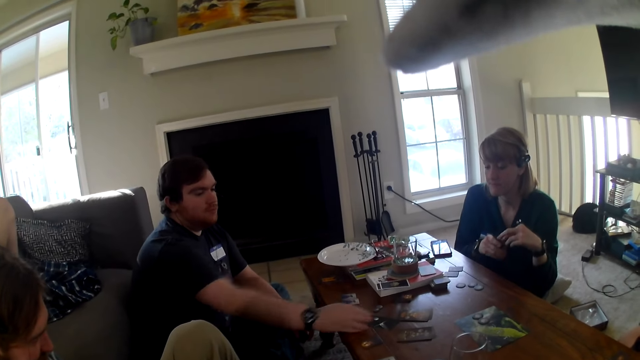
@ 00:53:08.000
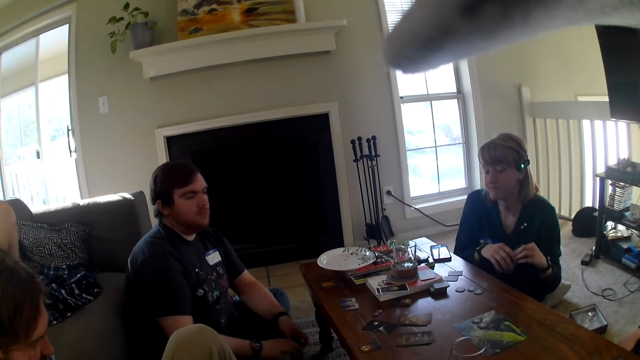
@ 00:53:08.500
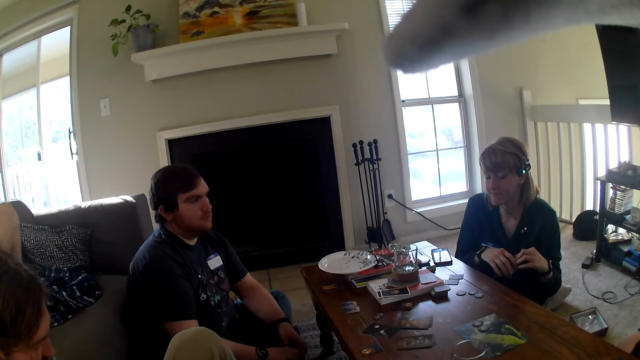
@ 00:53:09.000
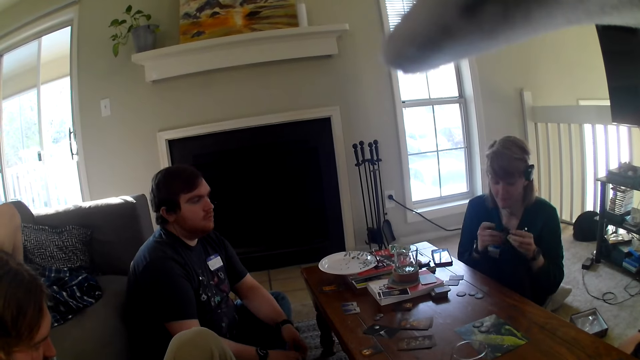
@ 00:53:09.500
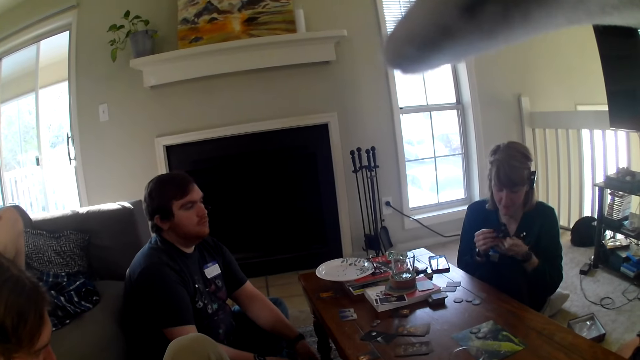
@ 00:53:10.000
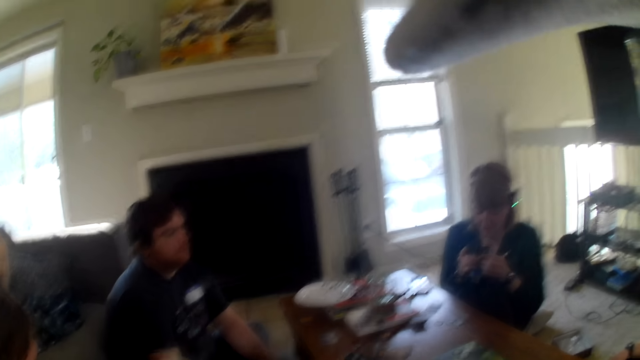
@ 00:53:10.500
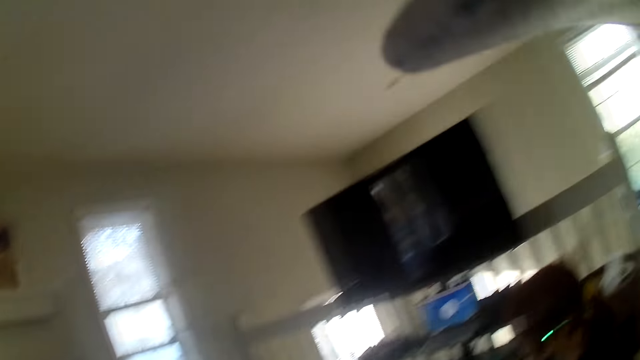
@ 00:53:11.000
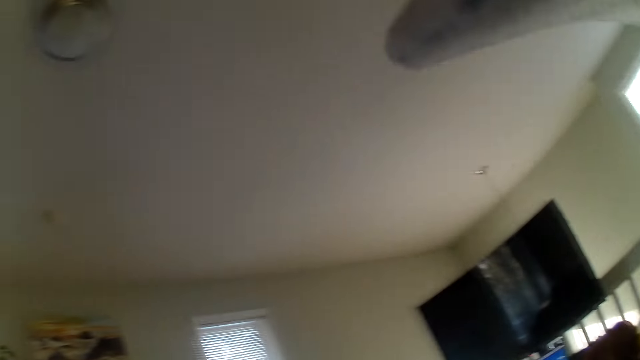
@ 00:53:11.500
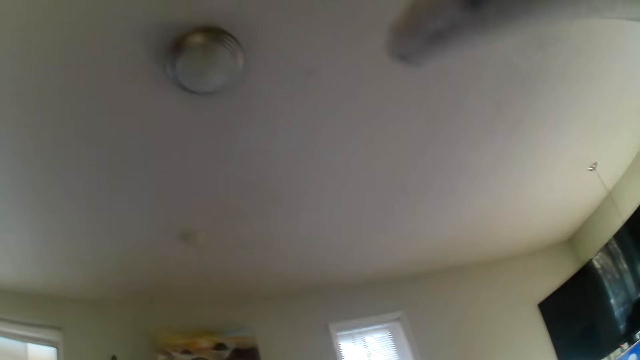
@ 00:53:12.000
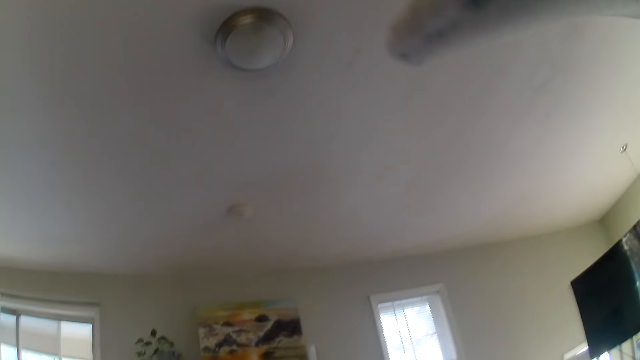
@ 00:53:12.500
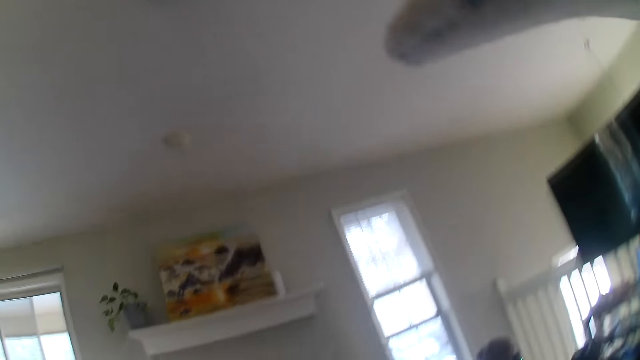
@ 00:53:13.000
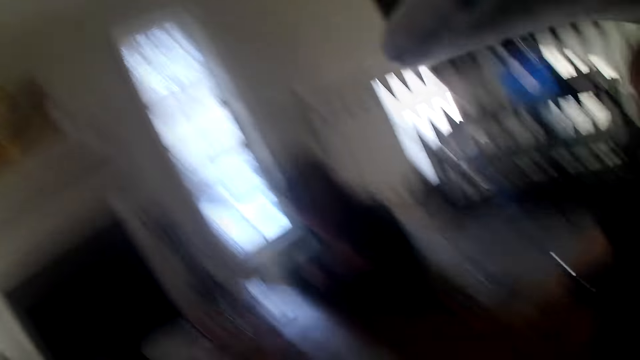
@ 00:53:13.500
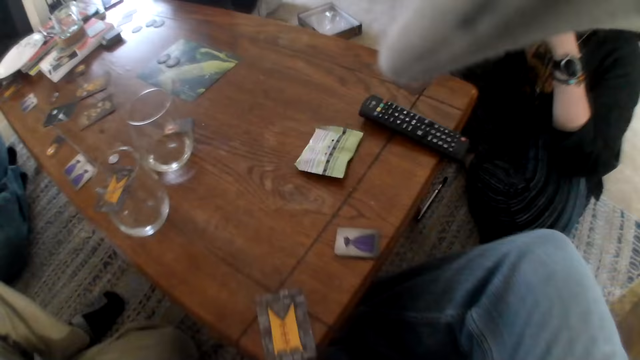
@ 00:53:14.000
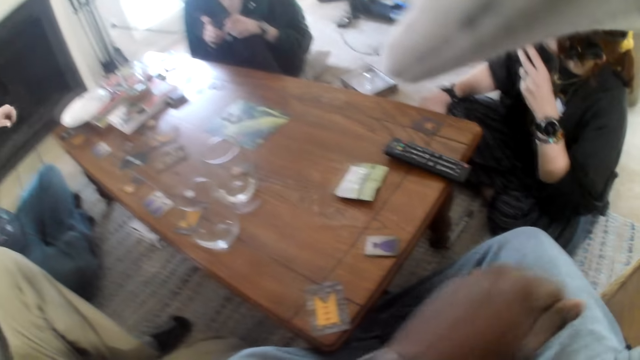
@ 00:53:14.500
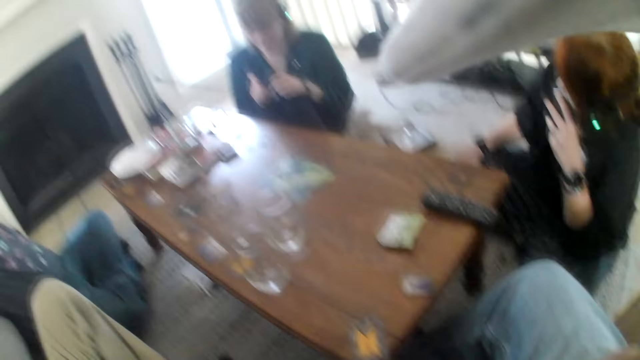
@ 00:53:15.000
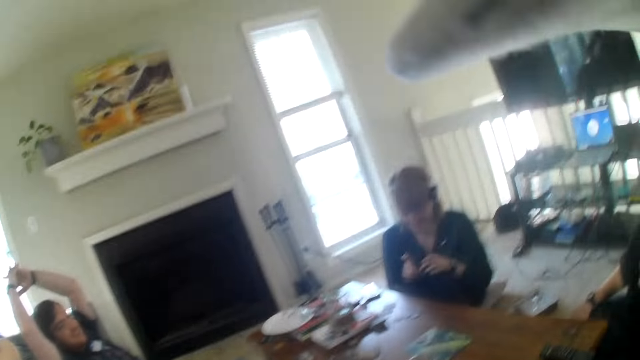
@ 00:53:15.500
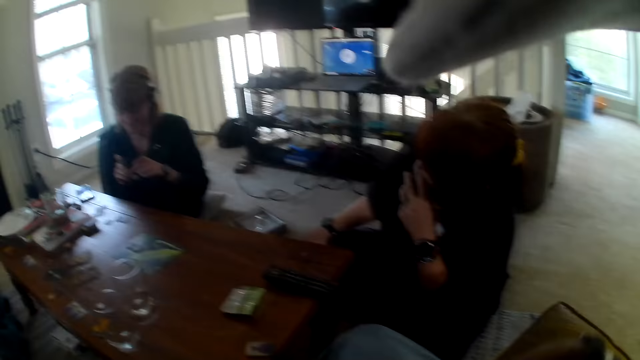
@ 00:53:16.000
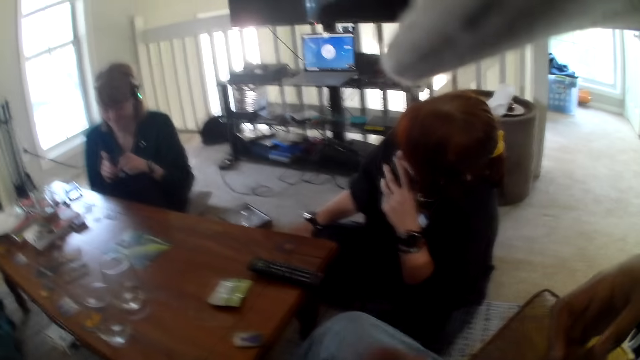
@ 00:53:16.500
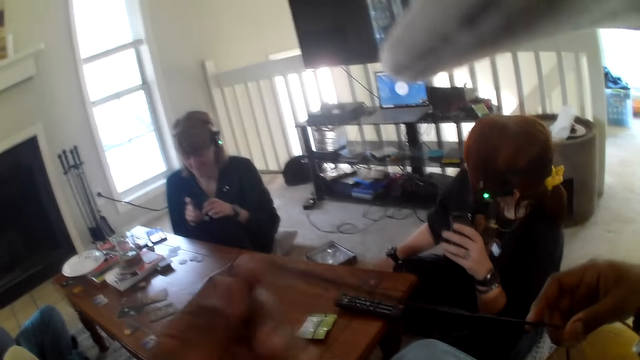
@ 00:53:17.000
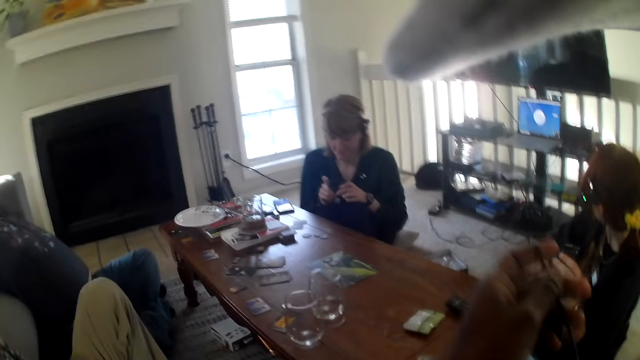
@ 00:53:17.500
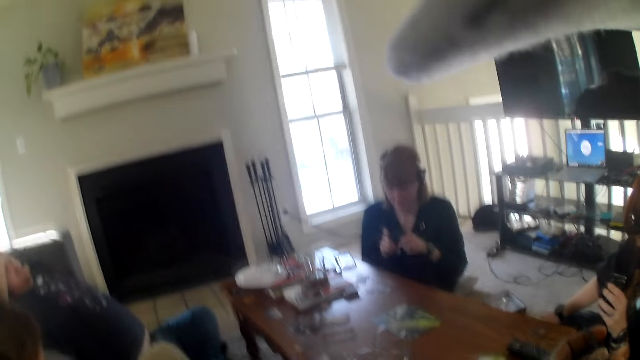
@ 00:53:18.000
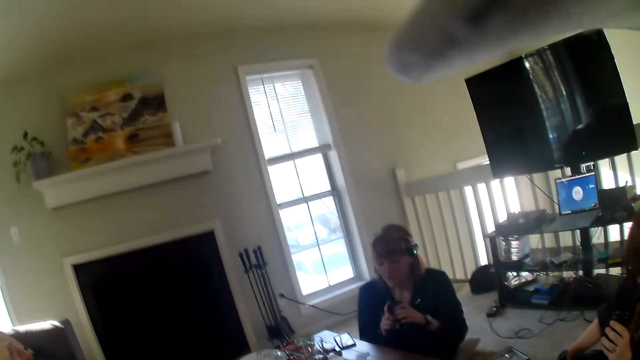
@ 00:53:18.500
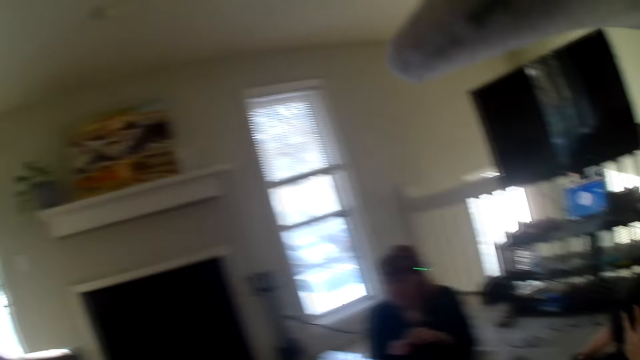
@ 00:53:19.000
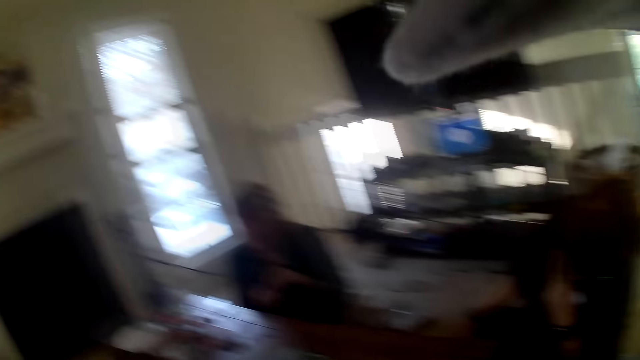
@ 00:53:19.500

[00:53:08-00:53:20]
A person shuffles the cards in her hands. Another person looks at the cards. The camera wearer looks around and holds a rope.

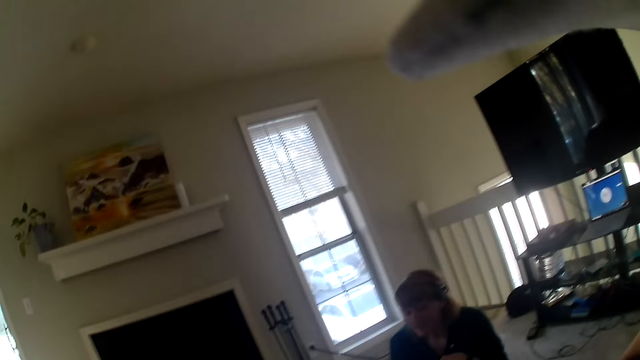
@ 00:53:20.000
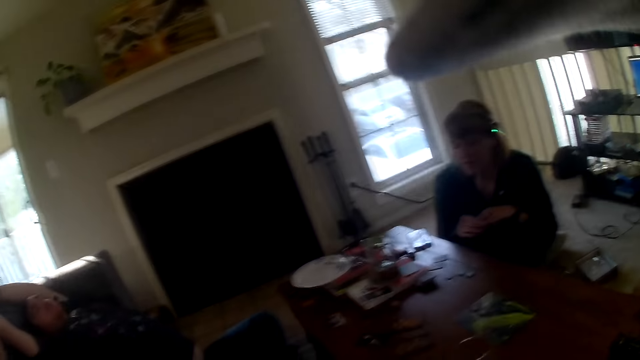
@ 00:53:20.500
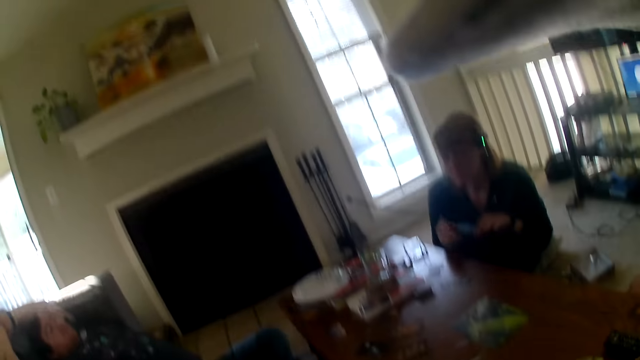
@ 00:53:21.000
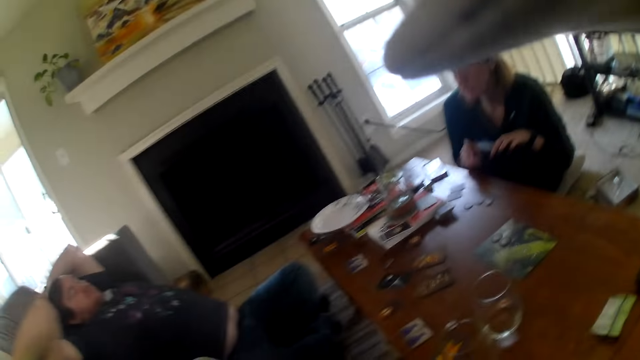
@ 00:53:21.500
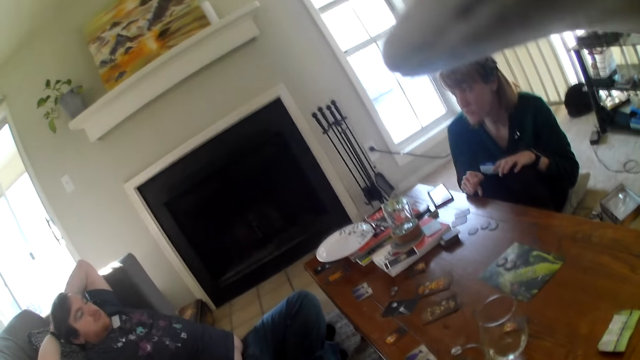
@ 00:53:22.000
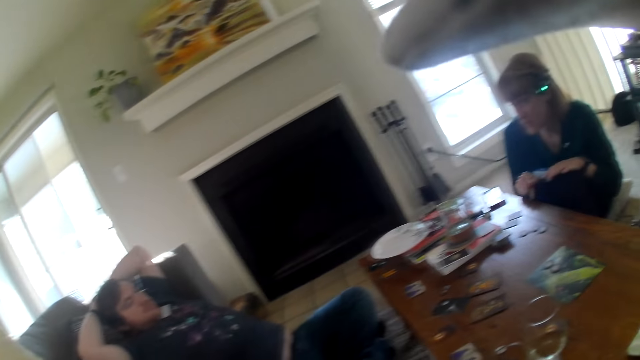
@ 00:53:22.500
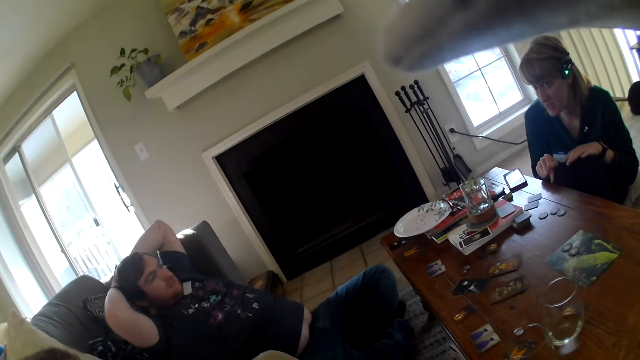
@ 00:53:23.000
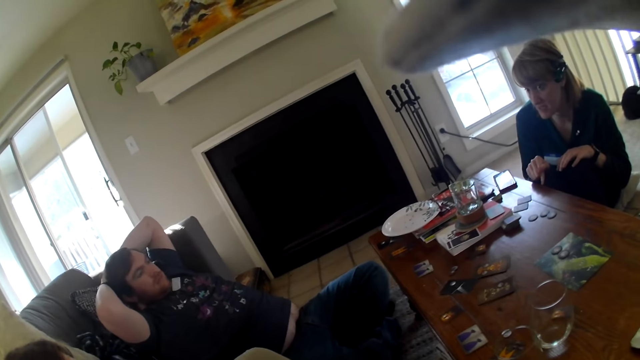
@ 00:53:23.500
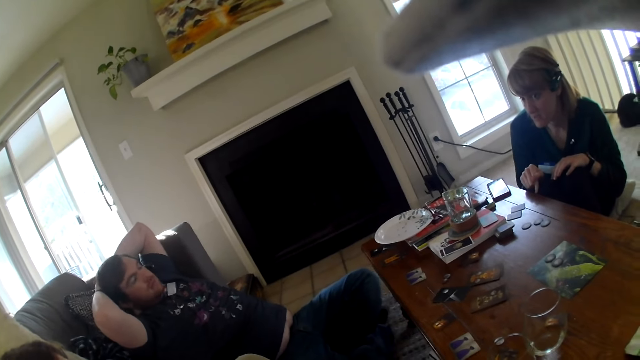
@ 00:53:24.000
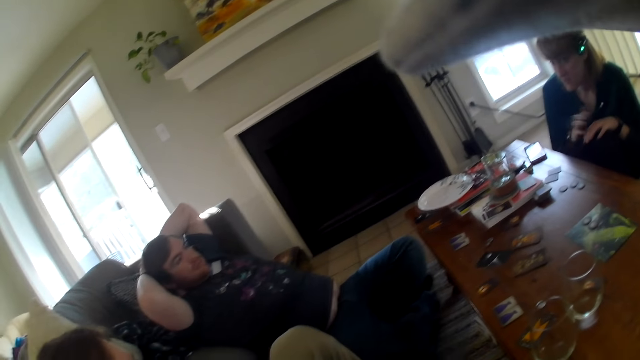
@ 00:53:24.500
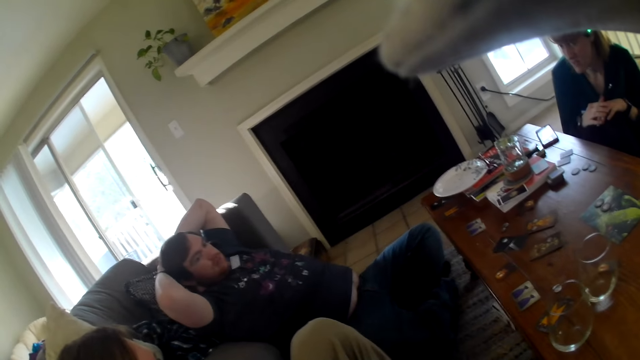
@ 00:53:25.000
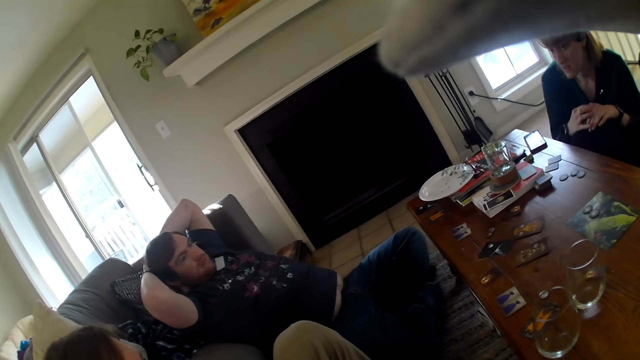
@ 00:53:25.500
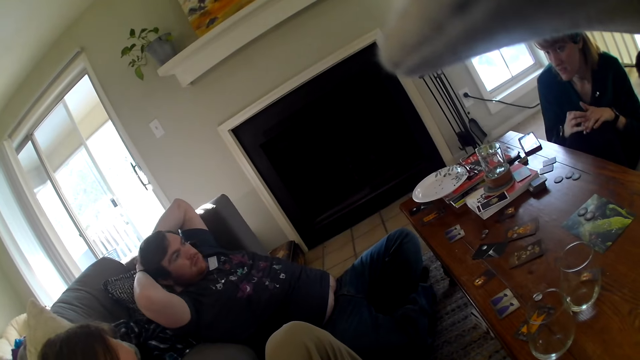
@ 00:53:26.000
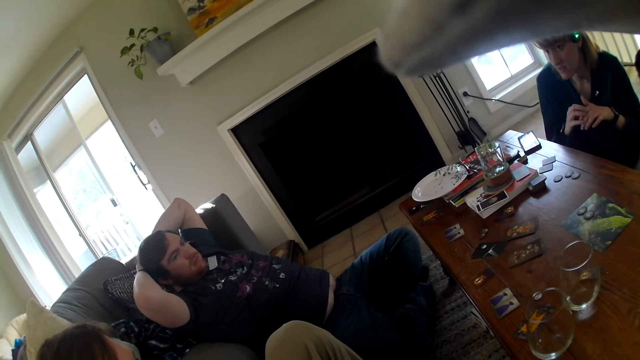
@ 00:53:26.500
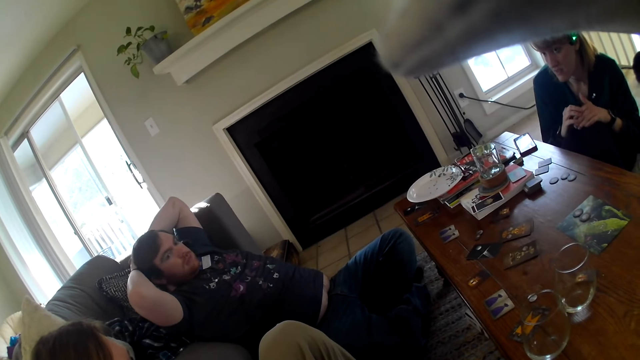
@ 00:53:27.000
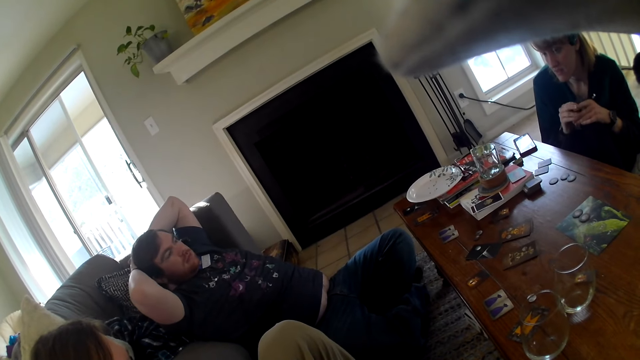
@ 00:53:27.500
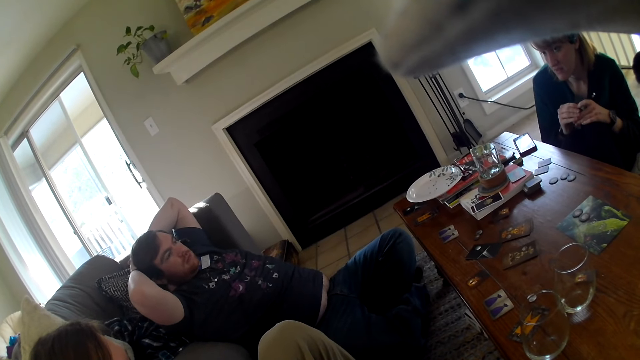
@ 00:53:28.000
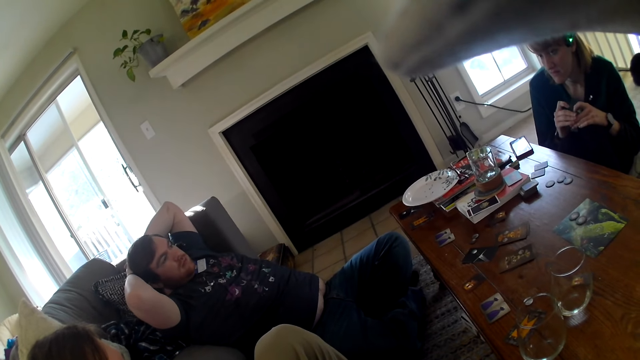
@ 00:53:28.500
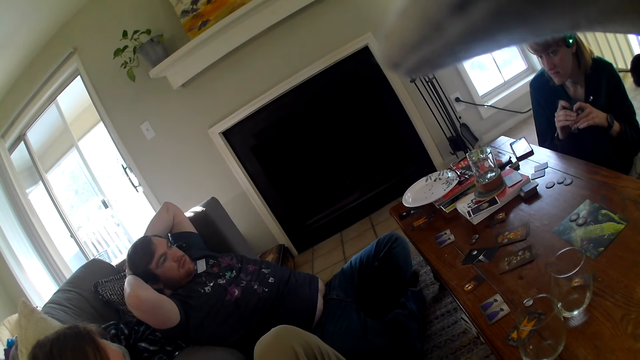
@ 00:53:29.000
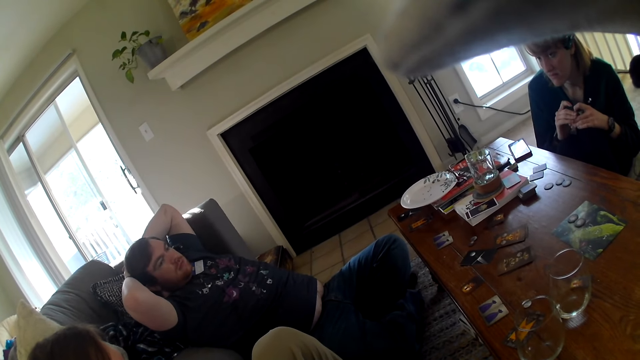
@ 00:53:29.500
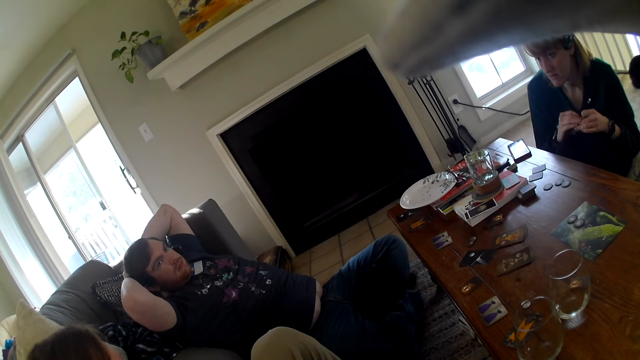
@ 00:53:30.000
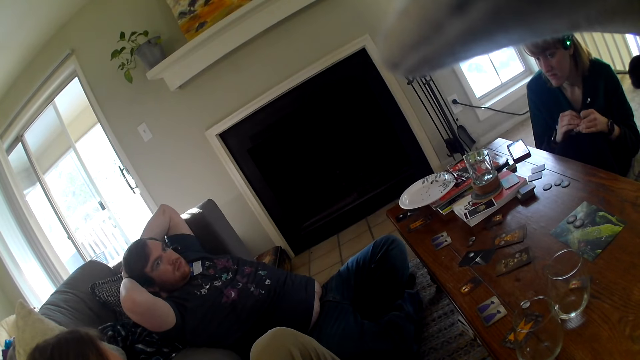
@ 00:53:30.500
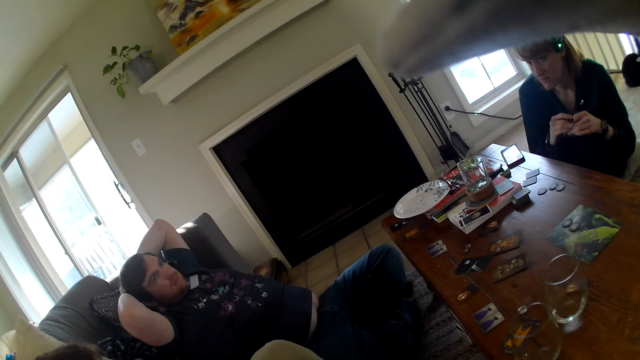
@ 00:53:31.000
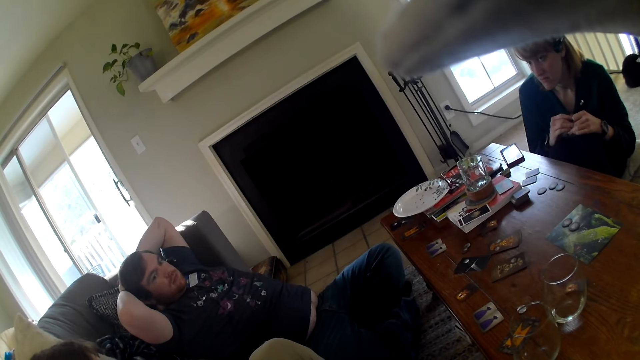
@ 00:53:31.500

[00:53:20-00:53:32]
The camera wearer looks at a person. Another person taps the table. The camera wearer looks at another person. Another person adjusts his garment.
